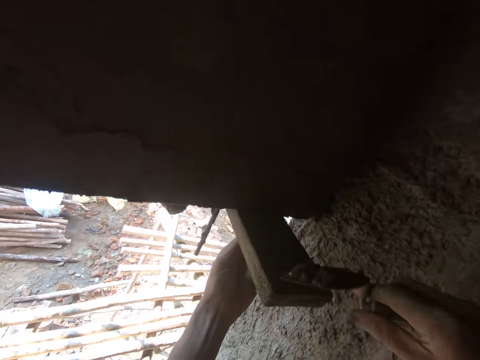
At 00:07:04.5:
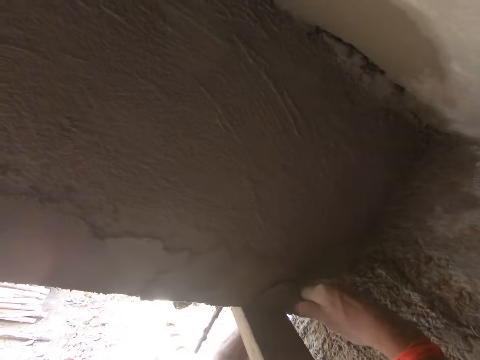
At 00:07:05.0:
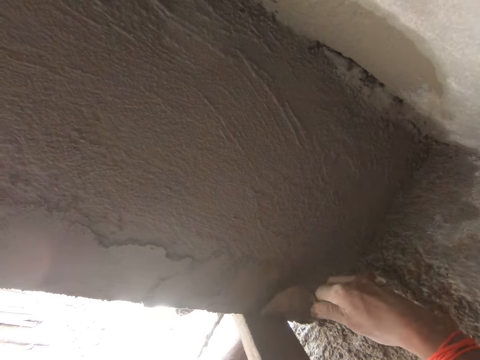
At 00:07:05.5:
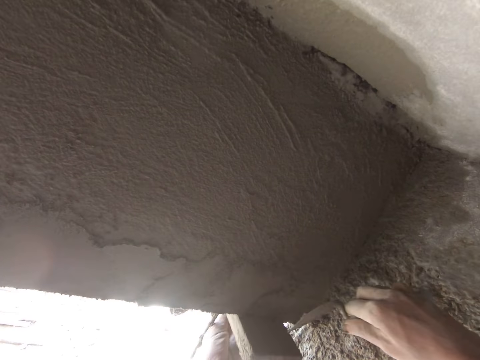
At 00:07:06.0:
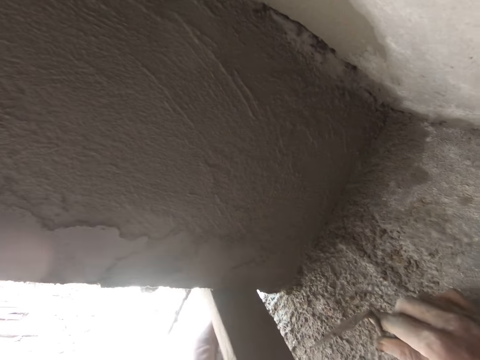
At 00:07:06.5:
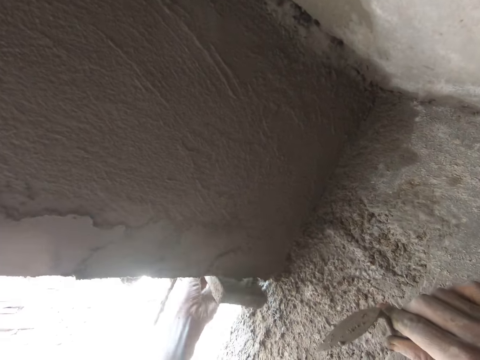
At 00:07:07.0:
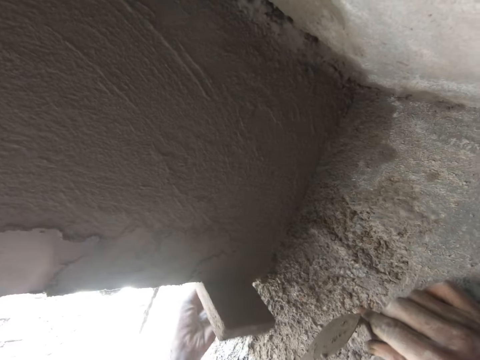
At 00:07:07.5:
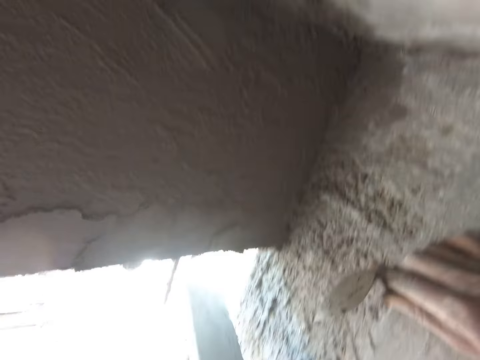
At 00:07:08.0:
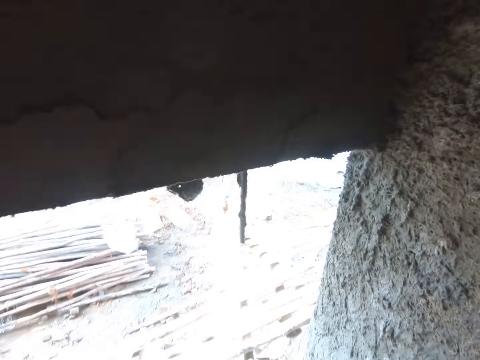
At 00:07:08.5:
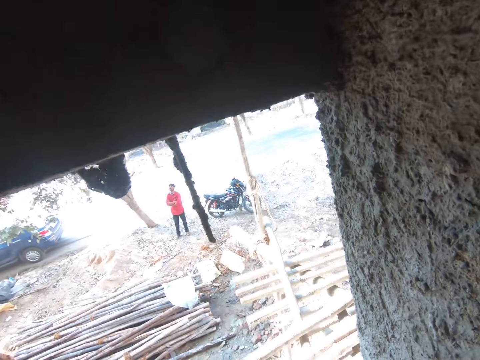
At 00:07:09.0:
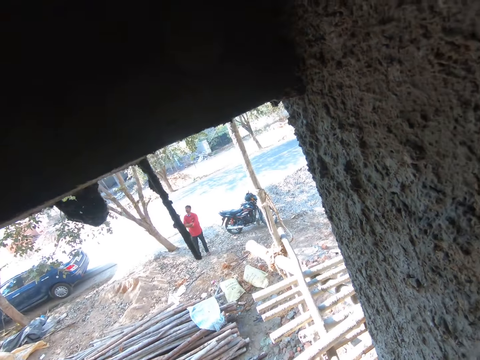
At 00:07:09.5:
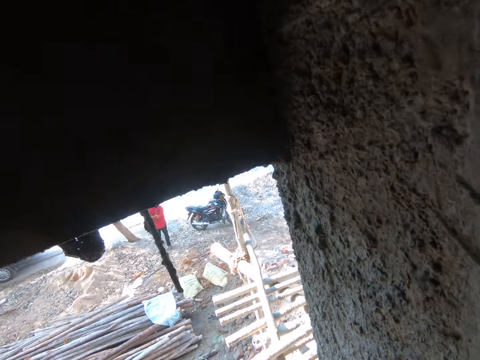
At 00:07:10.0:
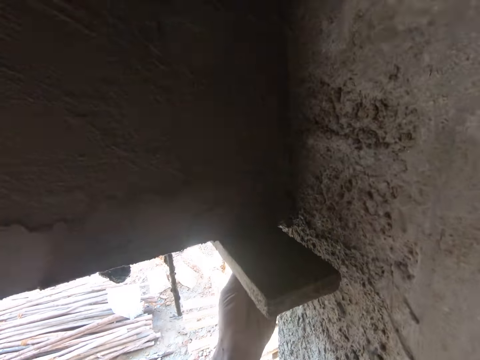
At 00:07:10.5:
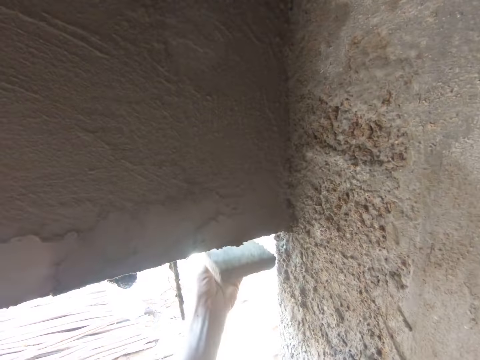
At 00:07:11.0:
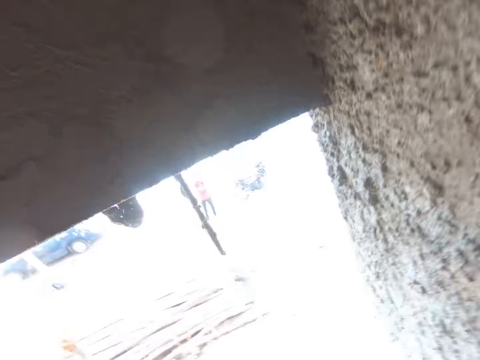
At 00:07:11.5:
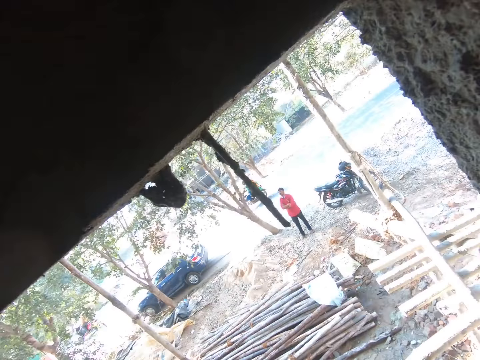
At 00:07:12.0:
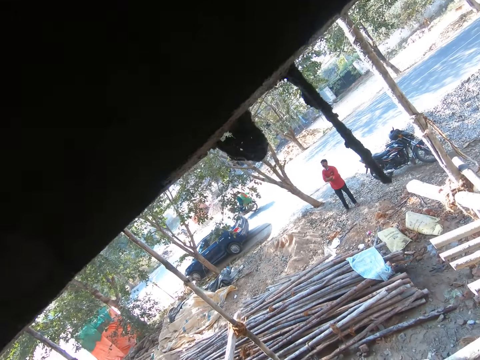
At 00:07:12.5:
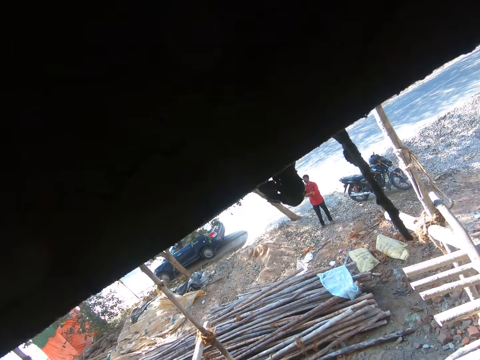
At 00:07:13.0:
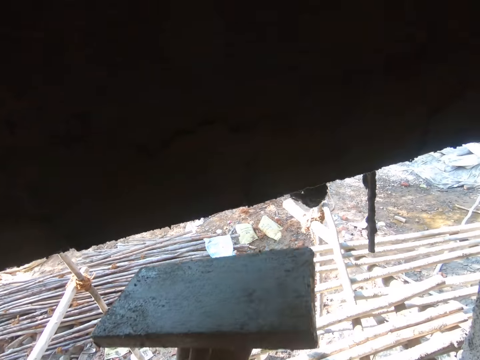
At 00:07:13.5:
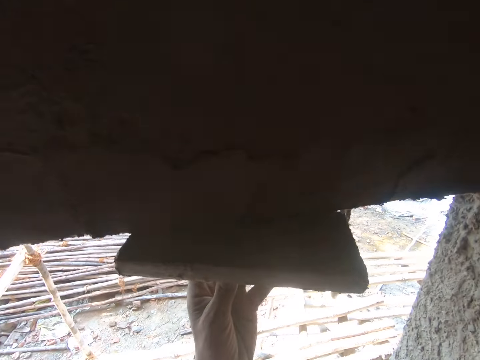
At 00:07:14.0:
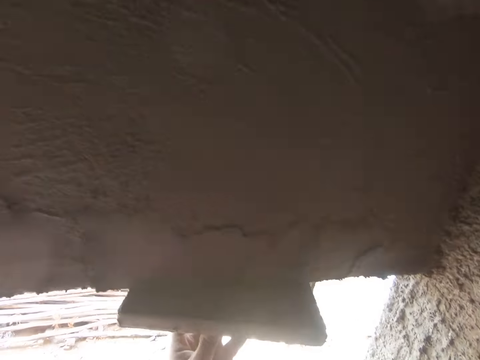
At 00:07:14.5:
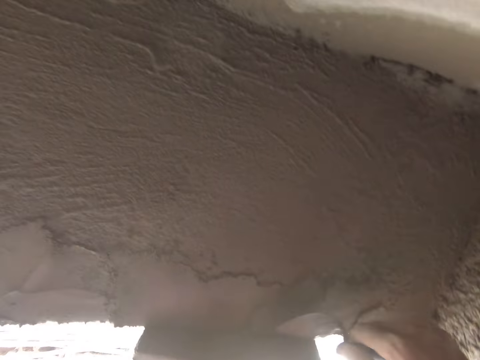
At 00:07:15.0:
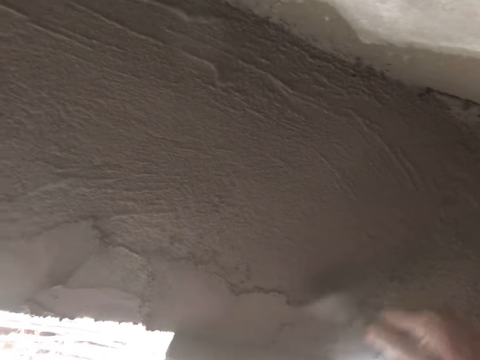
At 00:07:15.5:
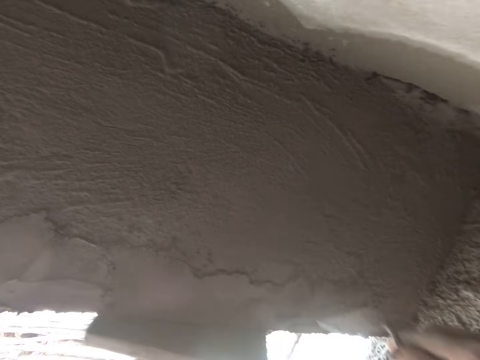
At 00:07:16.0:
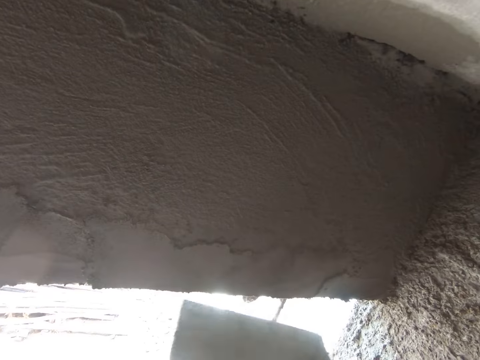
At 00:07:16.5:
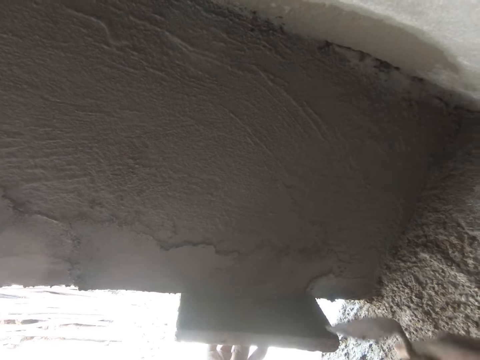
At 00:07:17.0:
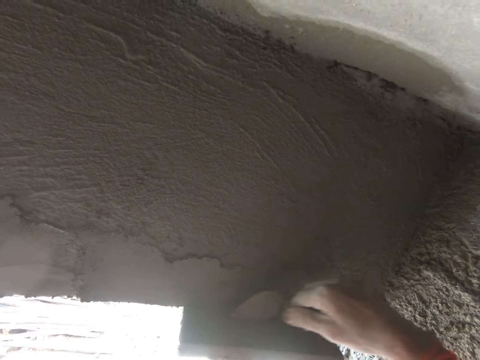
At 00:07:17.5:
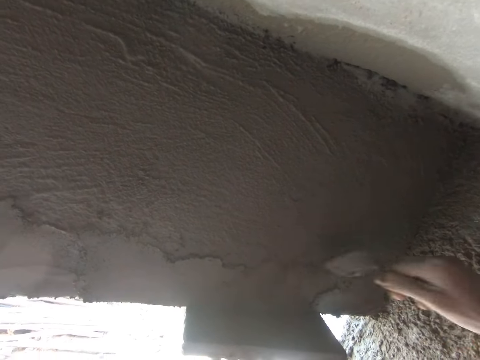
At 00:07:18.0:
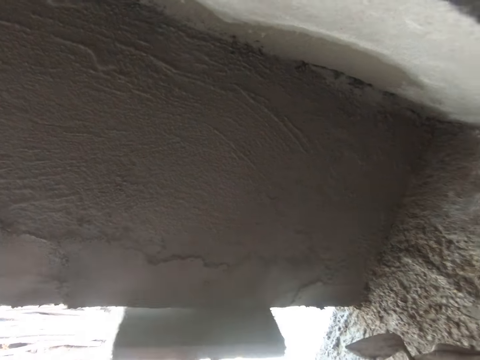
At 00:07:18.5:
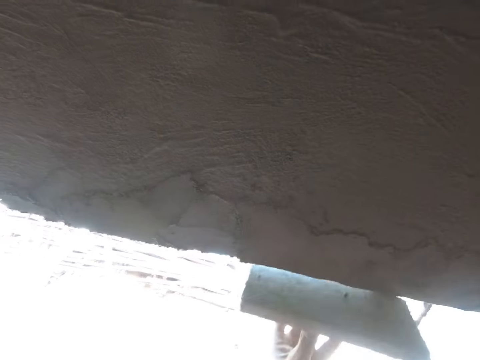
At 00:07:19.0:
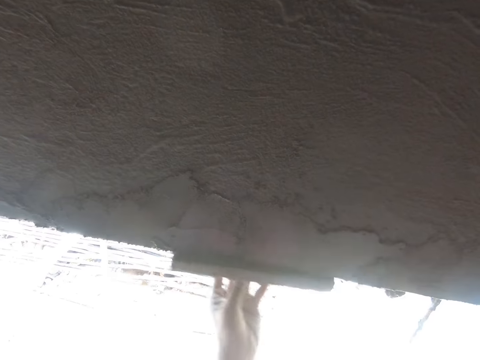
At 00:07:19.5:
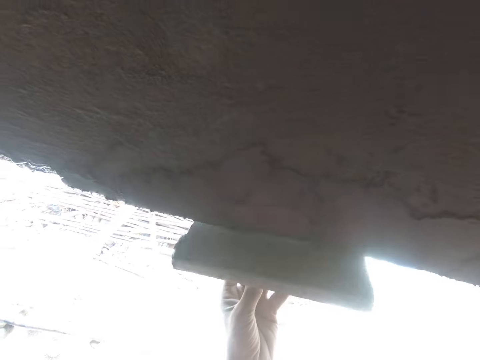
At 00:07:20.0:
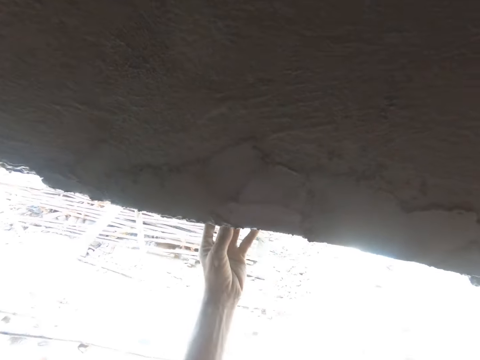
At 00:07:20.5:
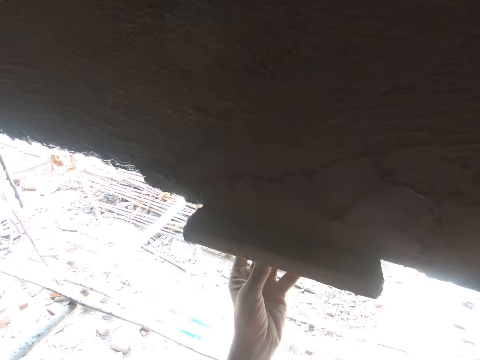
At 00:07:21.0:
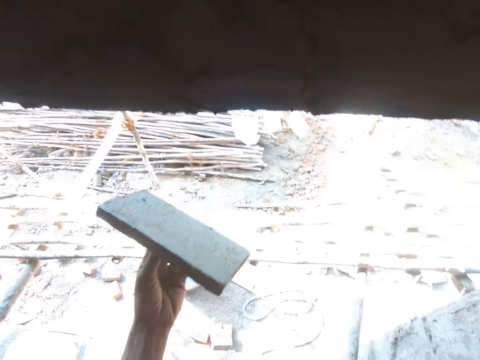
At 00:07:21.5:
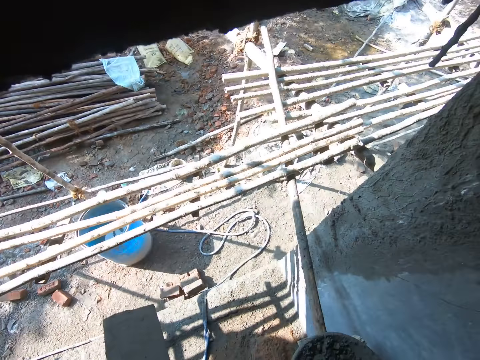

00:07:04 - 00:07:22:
The camera wearer supports the timber on the wall. They spread the soil cement with the small trowel and put the wooden float on the slab. They apply mortar on the wall. They spread the soil cement with the wooden float. They spread the soil cement with the wooden float again. They align the wall with the timber. They put the wooden float on the slab. They support the timber on the wall. They spread the soil cement with the small trowel. They apply the mortar on the wall. They move the wooden float. They align the wall with the trowel. They spread the soil cement with the small trowel. They align the wall with the timber. They spread the soil cement with the wooden float.

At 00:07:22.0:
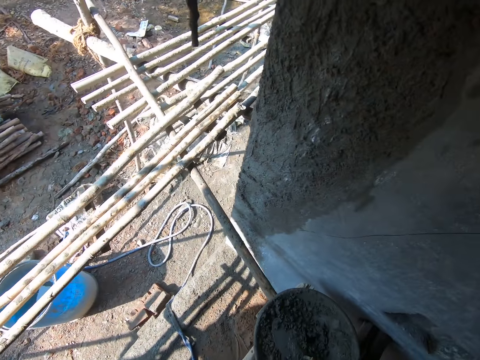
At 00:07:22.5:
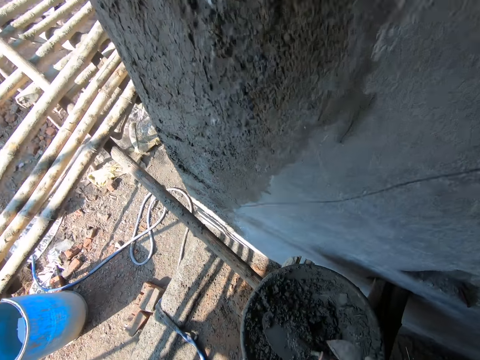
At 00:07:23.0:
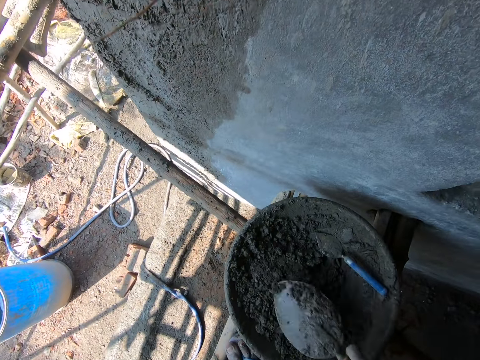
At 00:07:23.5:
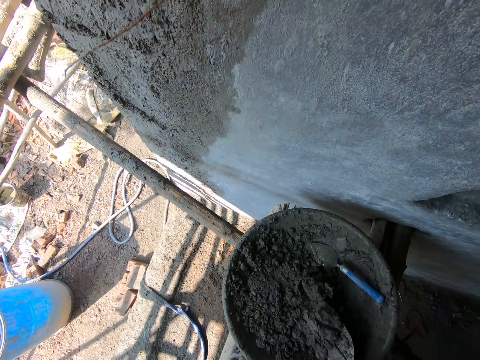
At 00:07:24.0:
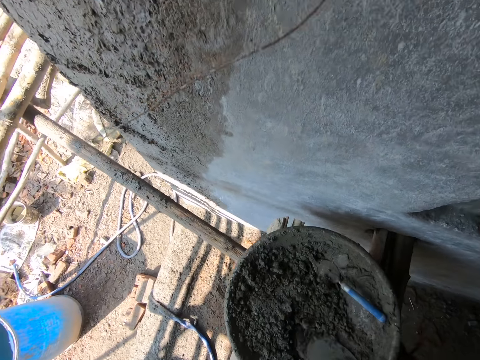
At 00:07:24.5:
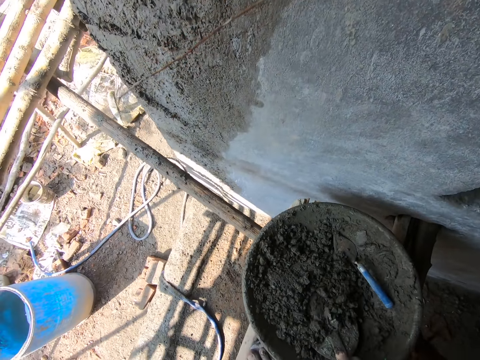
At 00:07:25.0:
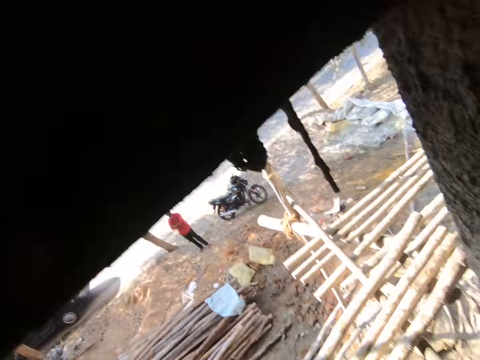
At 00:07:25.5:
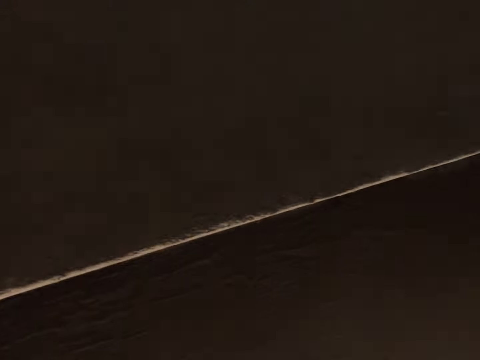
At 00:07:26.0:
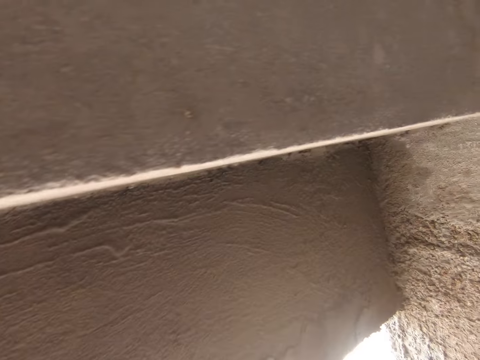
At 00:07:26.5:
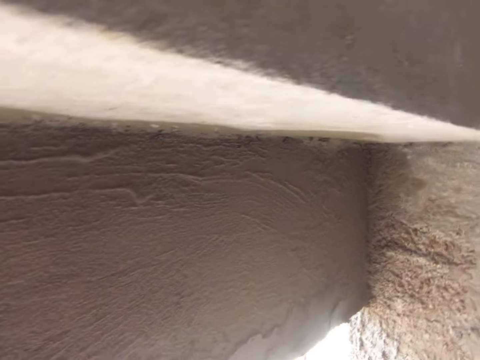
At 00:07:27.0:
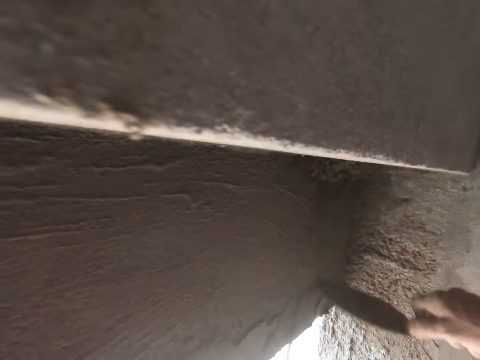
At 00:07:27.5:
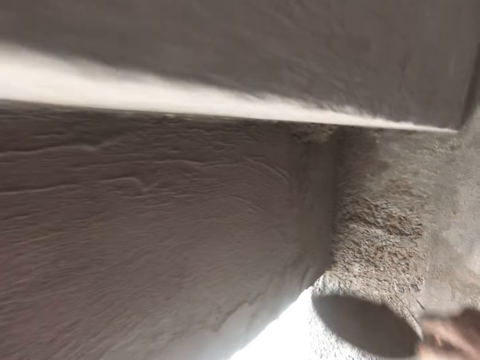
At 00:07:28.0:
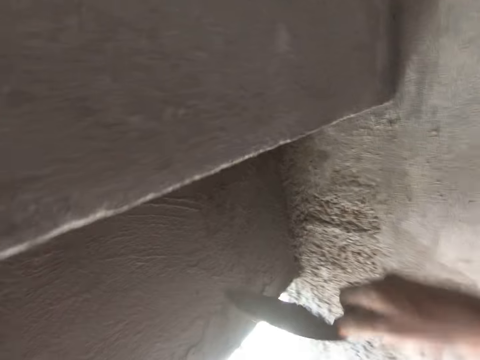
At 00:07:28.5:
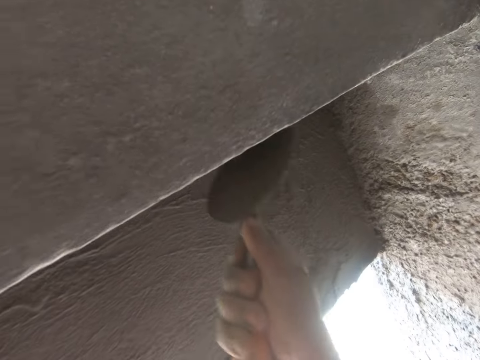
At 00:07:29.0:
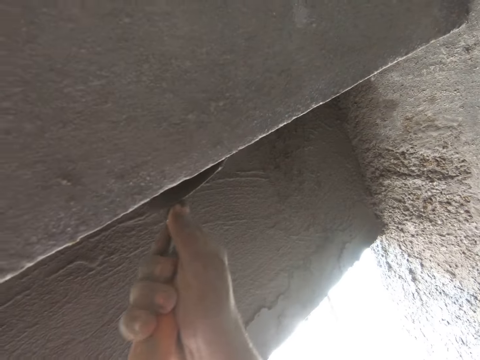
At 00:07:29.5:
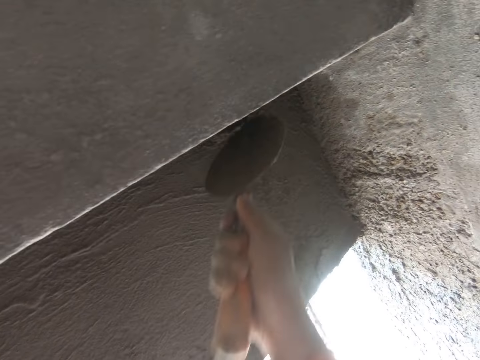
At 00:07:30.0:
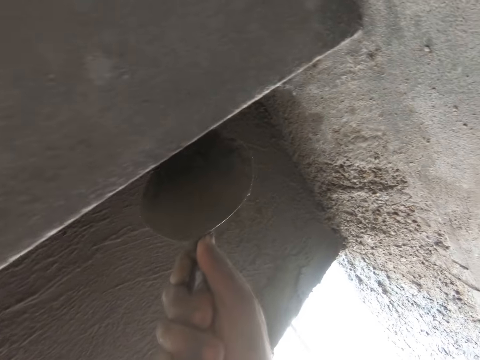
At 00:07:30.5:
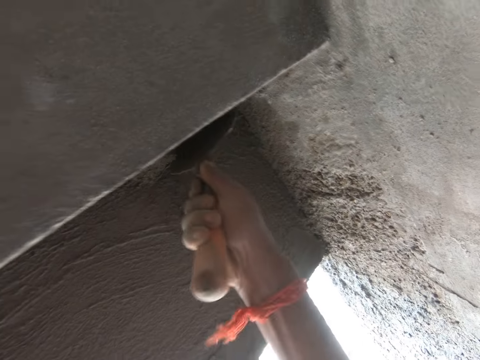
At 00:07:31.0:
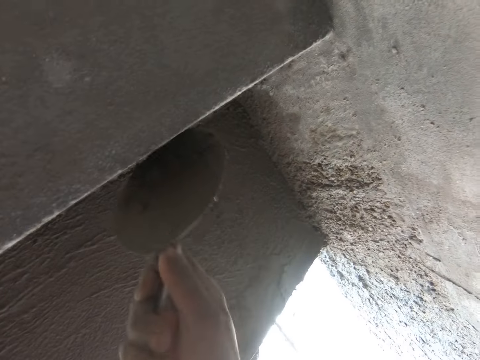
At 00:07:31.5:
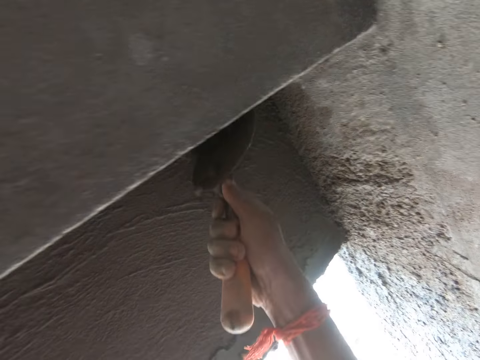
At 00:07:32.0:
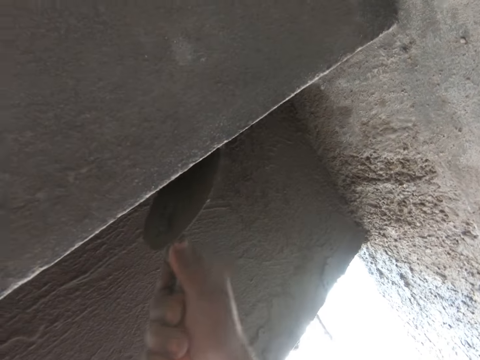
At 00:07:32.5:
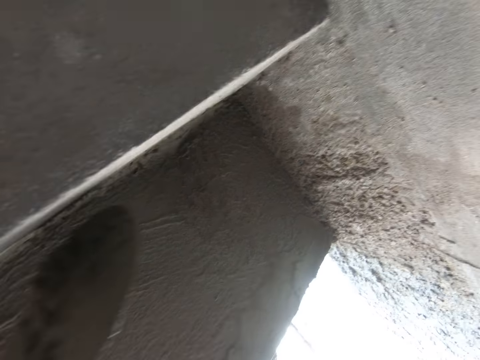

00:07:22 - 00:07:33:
The camera wearer puts the small trowel in the tray. They take the trowel and mix the soil cement with the trowel. They scoop the soil cement with the trowel. They throw the soil cement on the slab. They apply mortar on the wall. They spread the soil cement with the trowel. They align the mortar on the wall.
